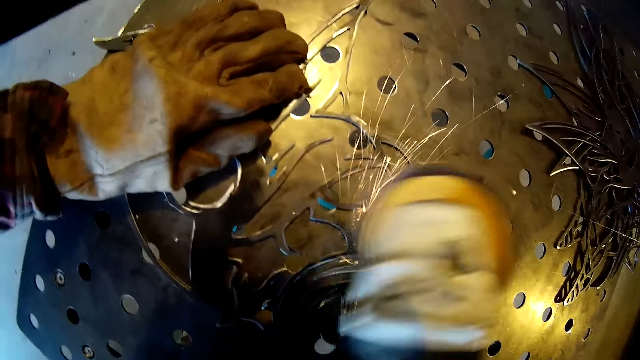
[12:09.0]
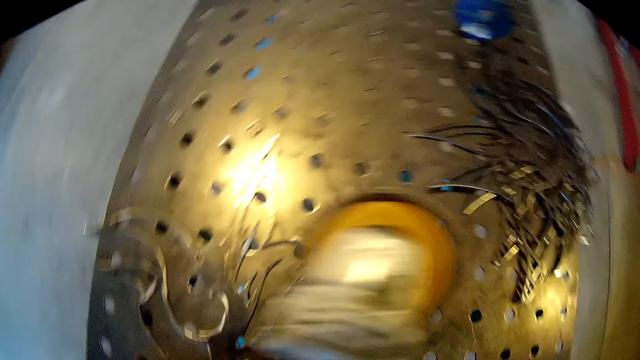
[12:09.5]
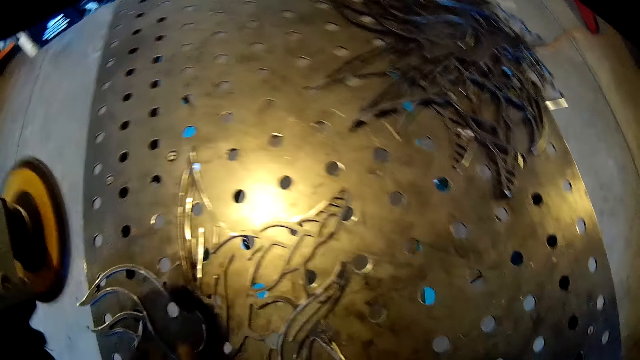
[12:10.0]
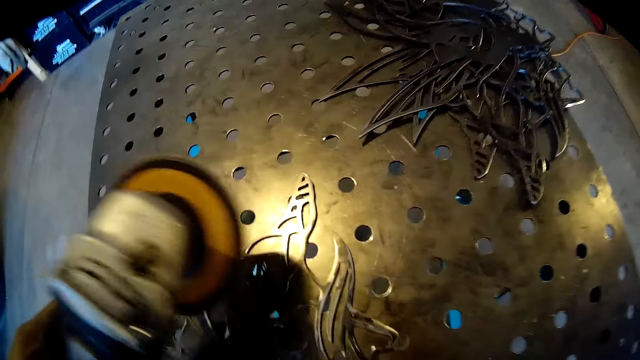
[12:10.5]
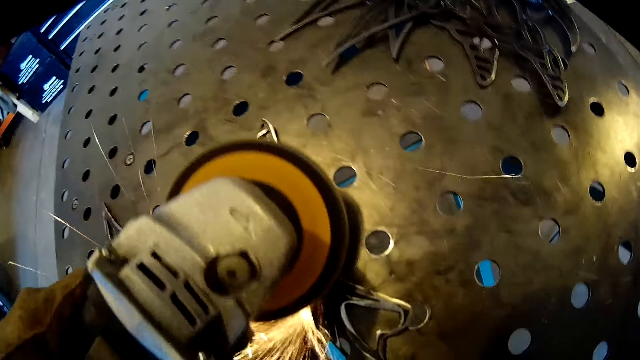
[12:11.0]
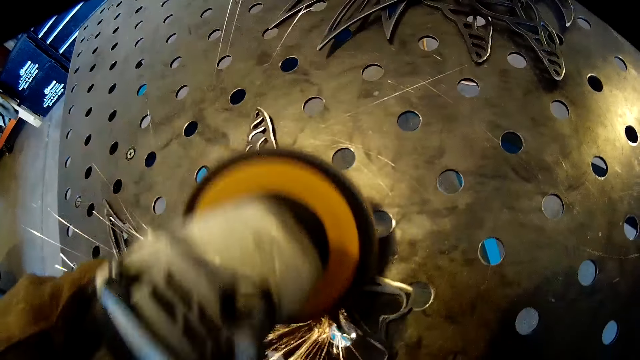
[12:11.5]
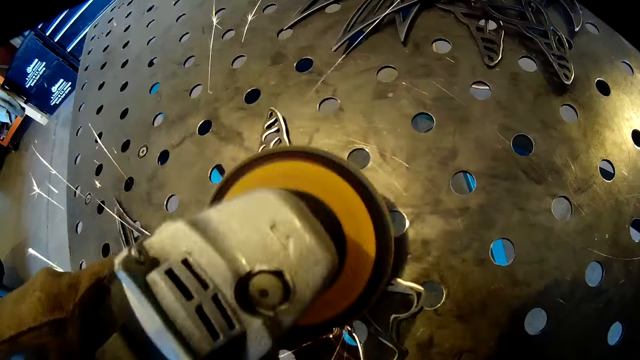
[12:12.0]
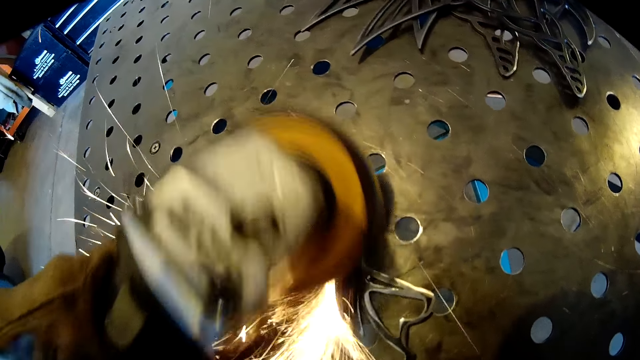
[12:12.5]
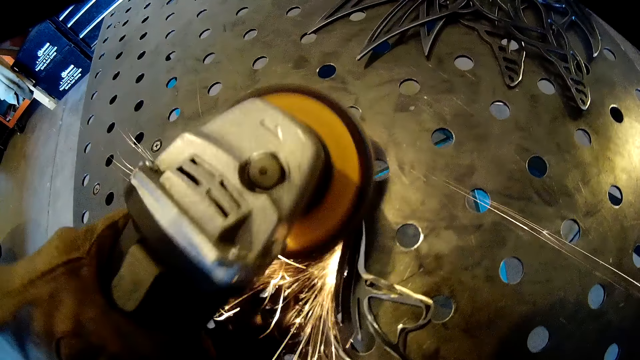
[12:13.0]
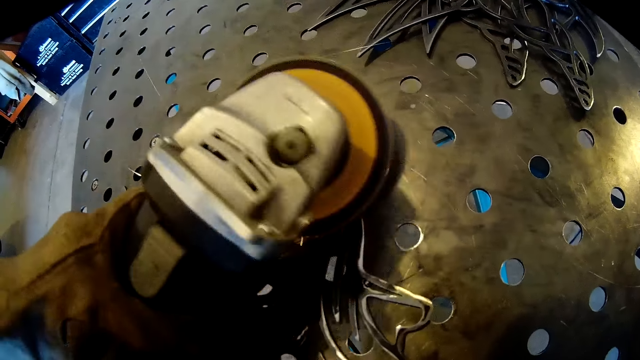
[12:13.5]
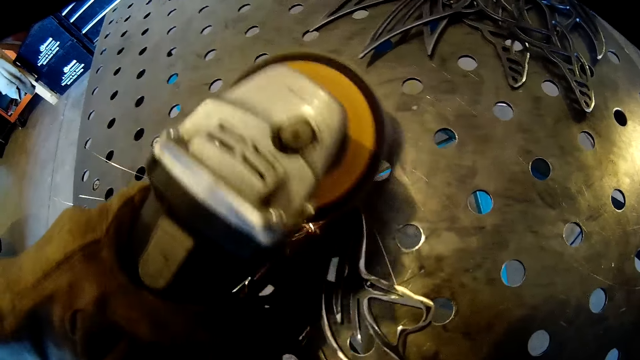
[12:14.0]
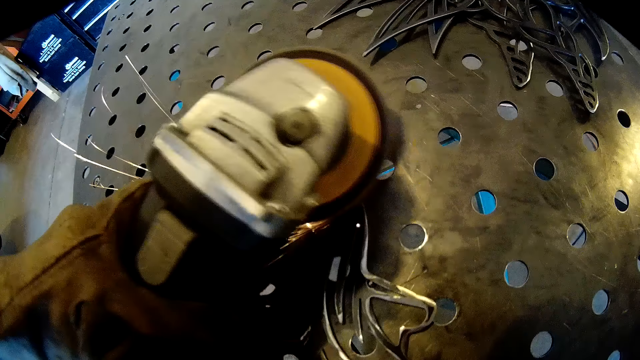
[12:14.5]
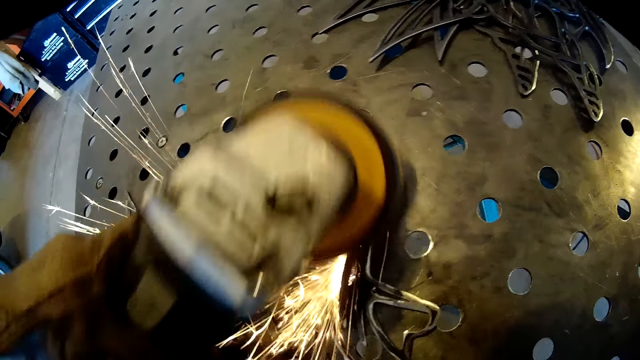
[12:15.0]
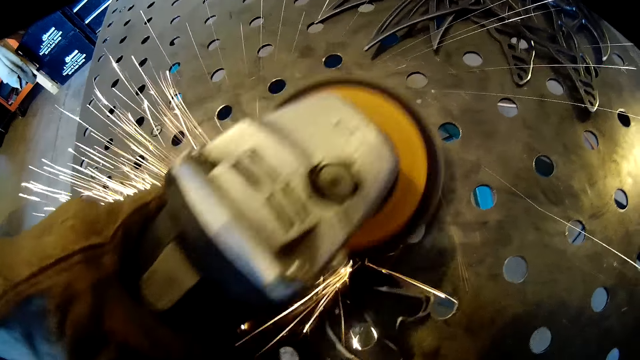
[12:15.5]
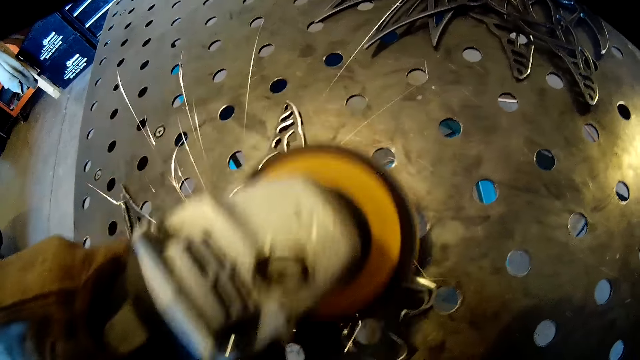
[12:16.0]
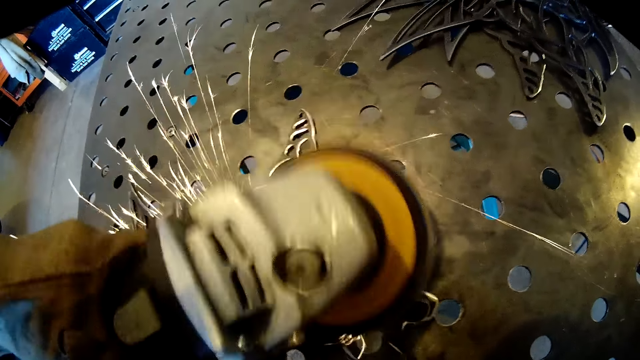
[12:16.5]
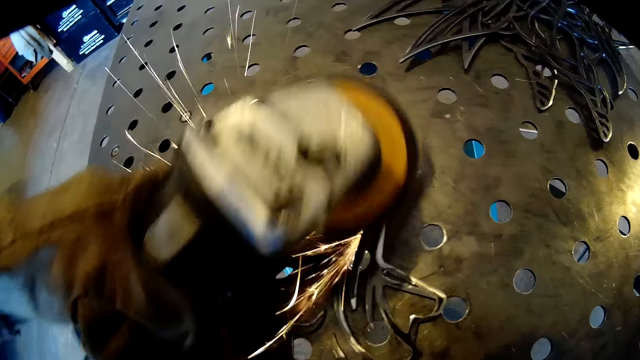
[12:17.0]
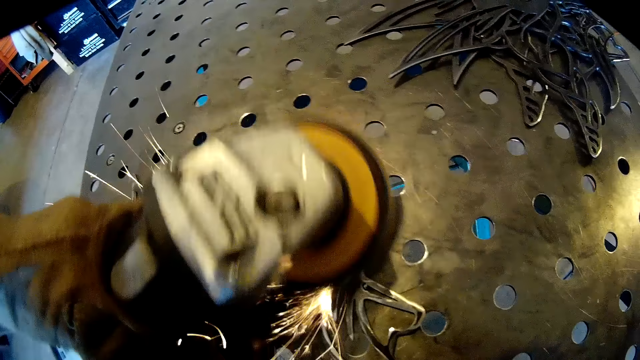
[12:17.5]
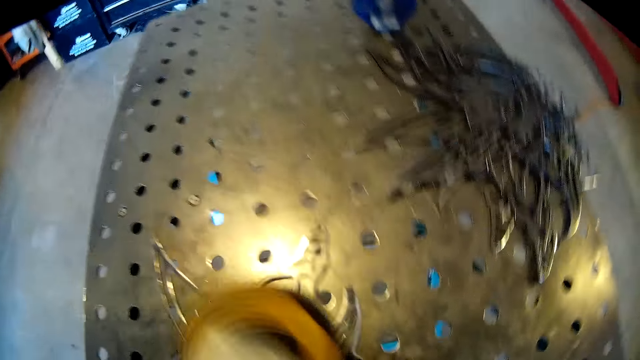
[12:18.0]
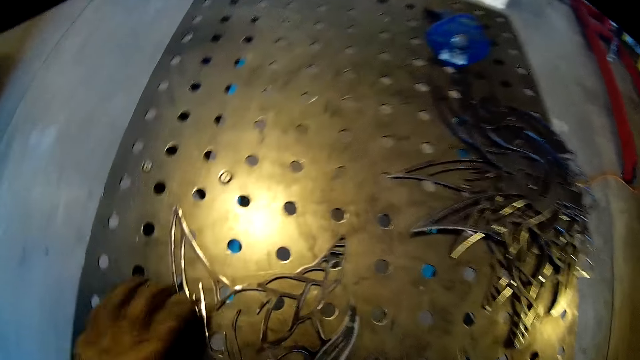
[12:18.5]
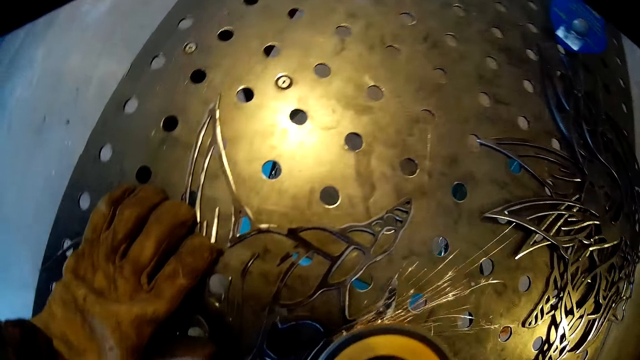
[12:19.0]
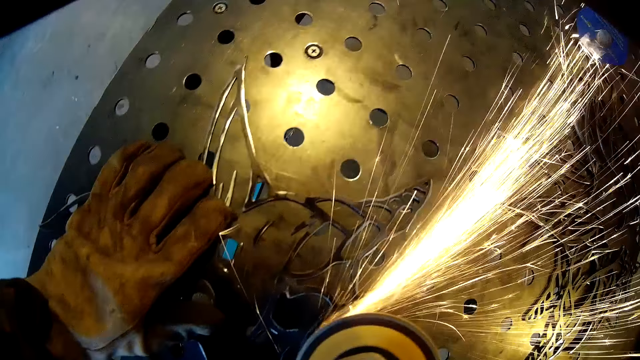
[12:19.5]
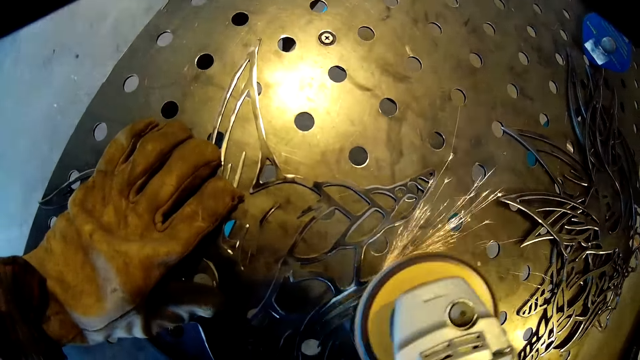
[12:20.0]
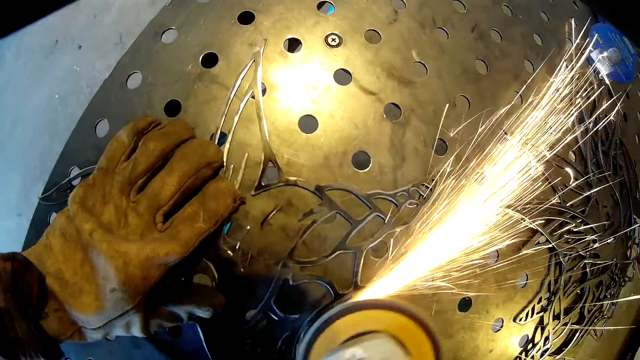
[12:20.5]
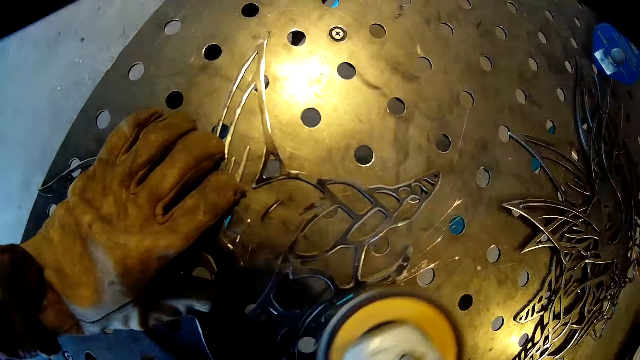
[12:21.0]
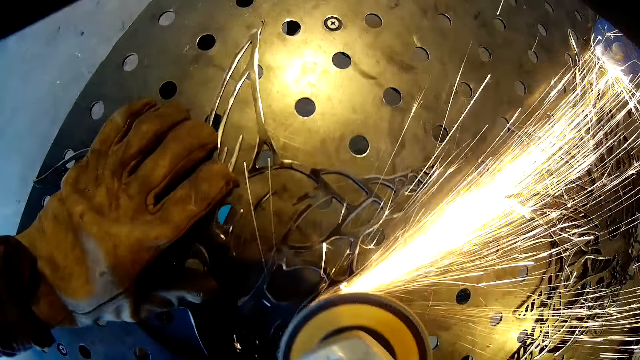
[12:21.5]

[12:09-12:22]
The camera wearer transfers the grinder from his gloved right hand to his gloved left hand. He turns the wrought iron design on the metal table with his gloved right hand. He finishes the wrought iron design on the metal table in the workshop with the grinder in his gloved left hand. He transfers the grinder from his gloved left hand to his gloved right hand. He finishes the wrought iron design on the metal table in the workshop with the grinder in his gloved right hand.

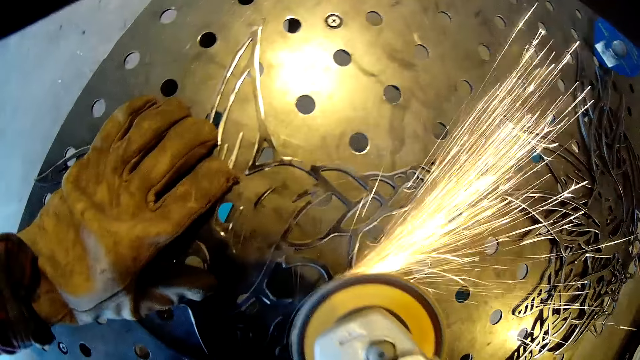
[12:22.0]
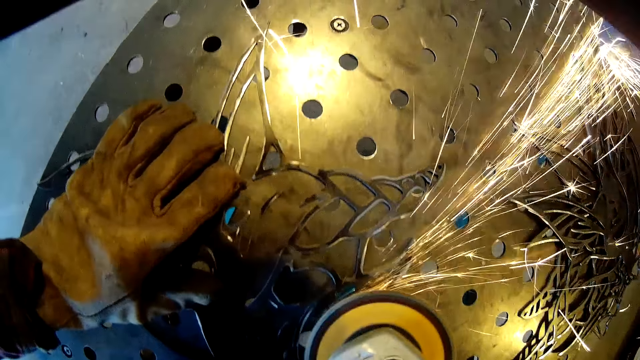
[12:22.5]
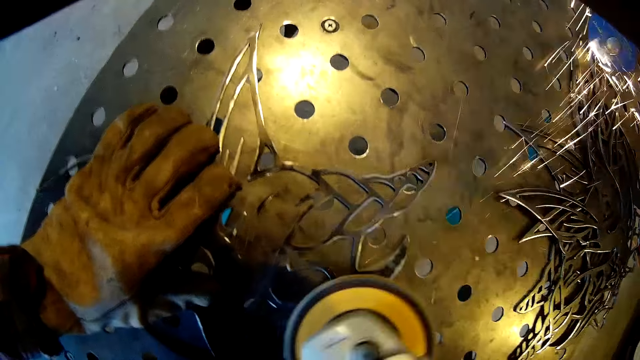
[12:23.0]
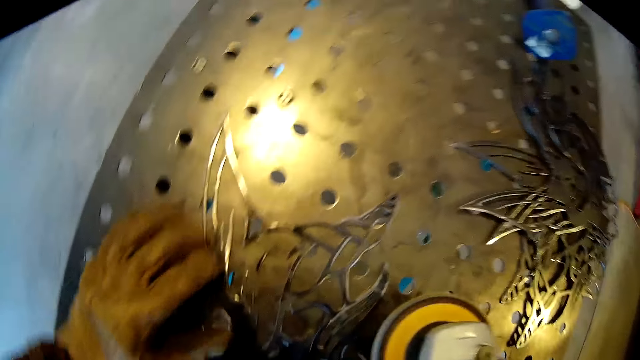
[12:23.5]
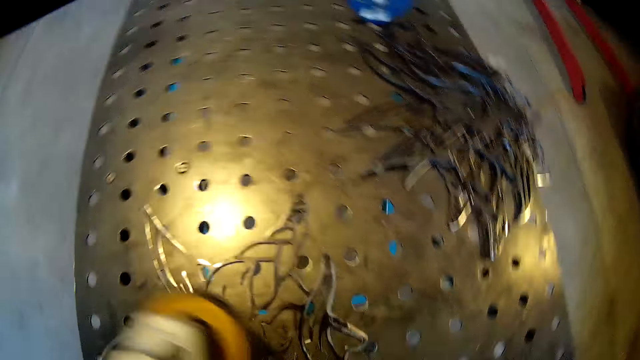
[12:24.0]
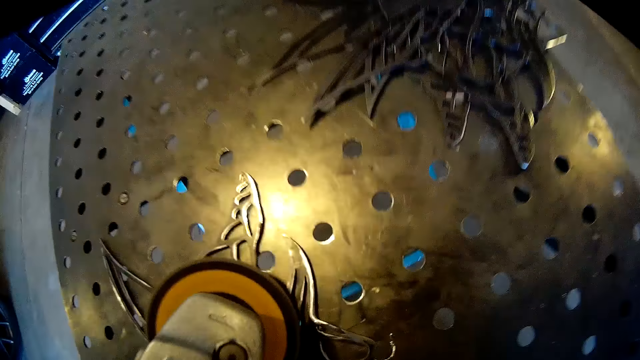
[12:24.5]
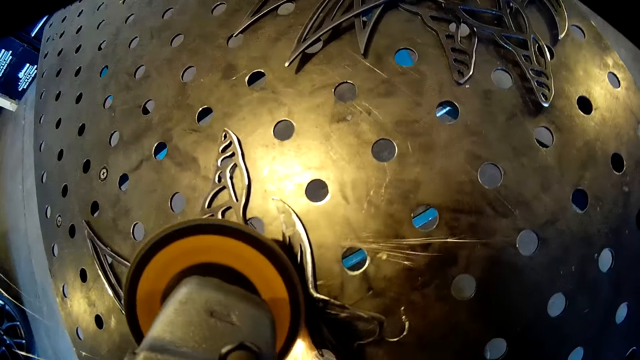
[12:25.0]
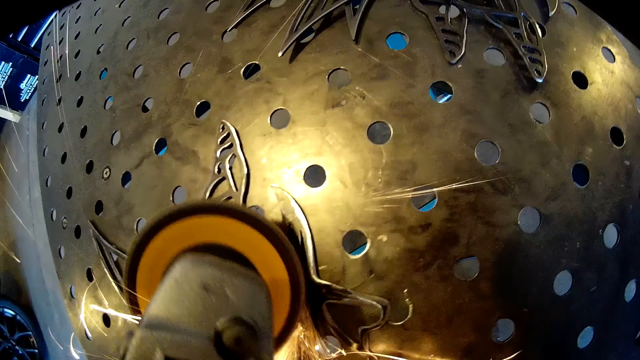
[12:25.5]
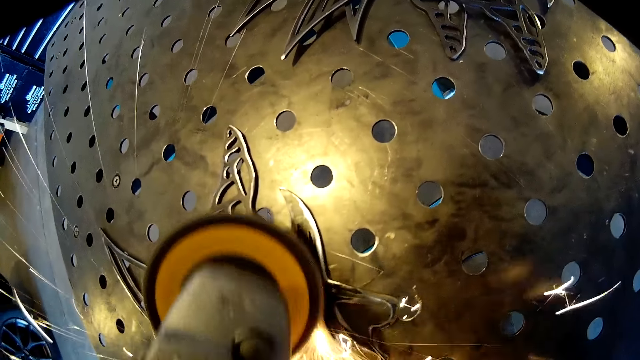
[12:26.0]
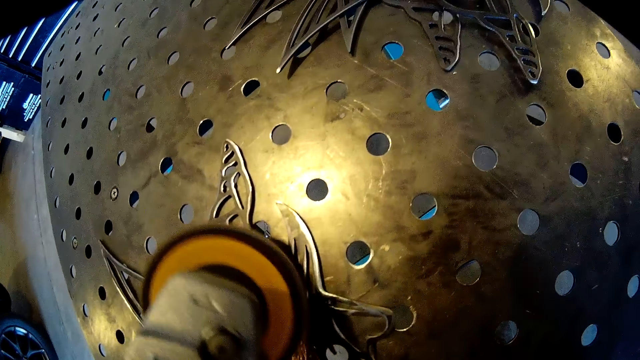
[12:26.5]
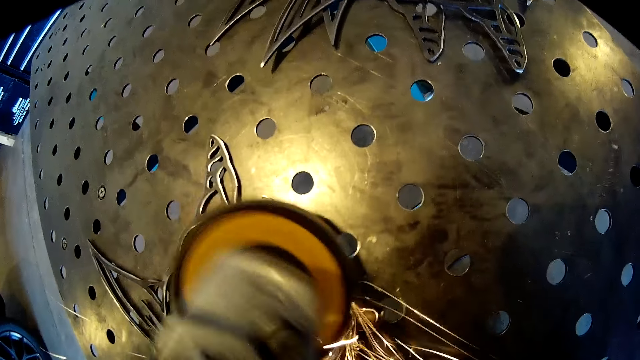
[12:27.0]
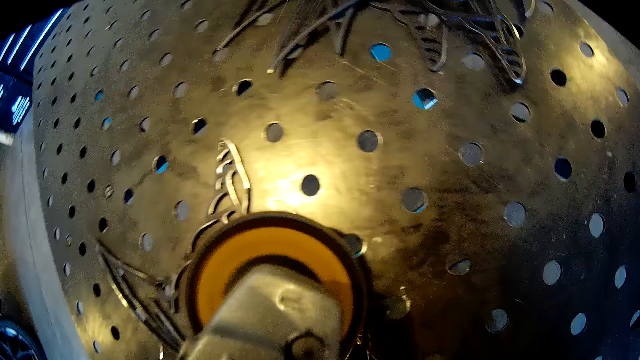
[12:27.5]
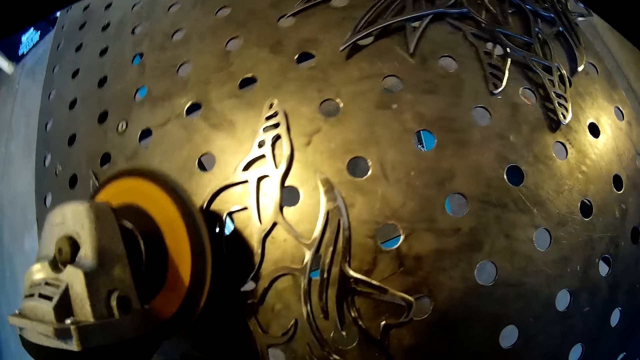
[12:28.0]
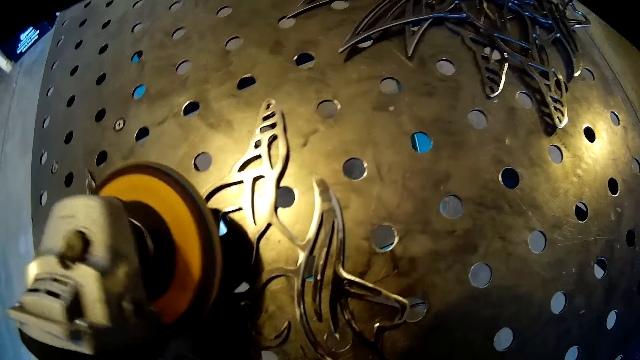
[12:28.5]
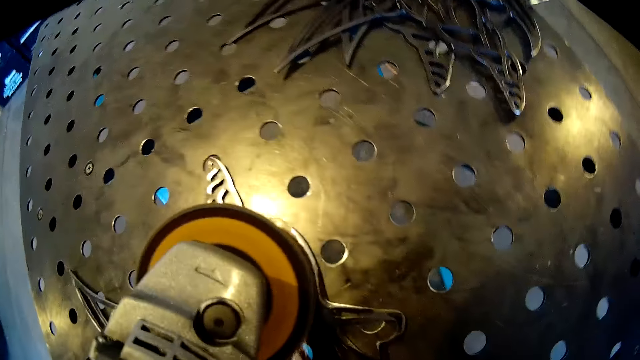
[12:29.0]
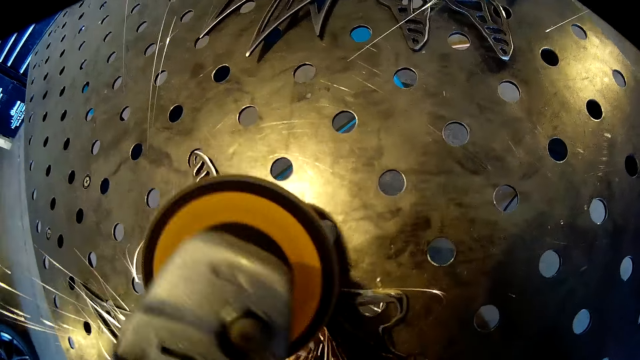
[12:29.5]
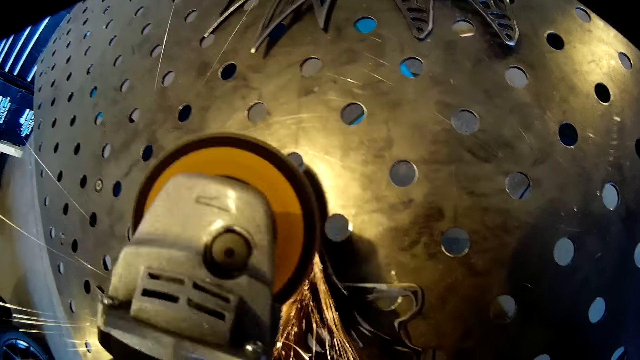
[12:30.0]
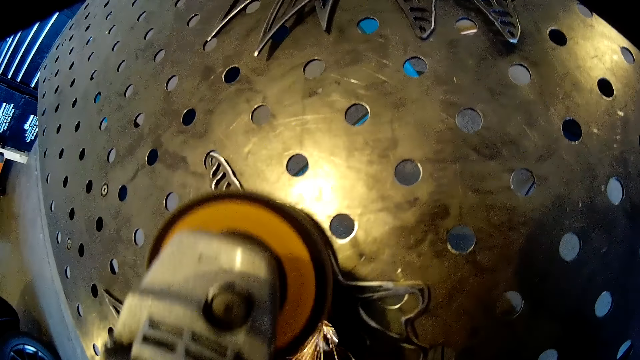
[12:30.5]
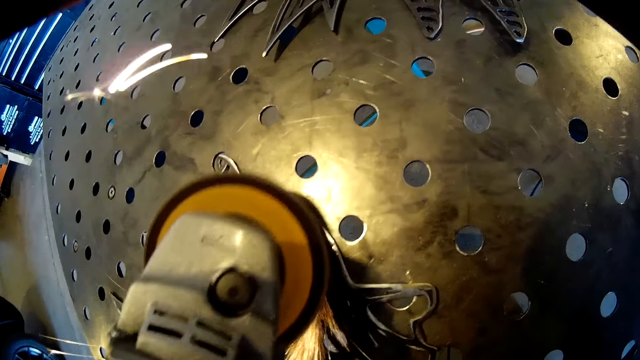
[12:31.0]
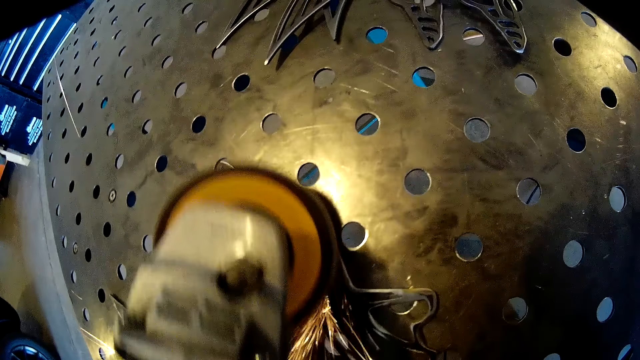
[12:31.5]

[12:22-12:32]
The camera wearer transfers the grinder from his gloved right hand to his gloved left hand. He finishes the wrought iron design on the metal table in the workshop with the grinder in his gloved left hand.
